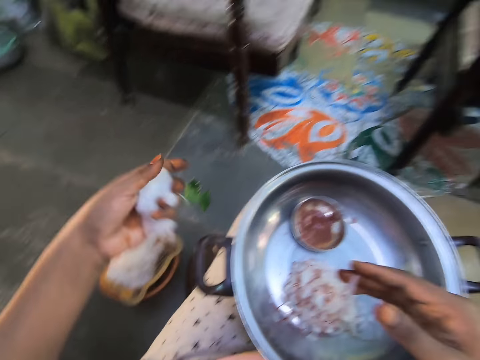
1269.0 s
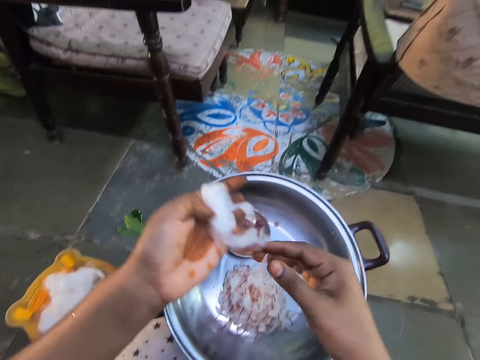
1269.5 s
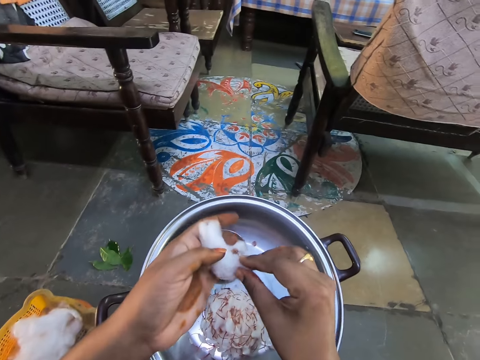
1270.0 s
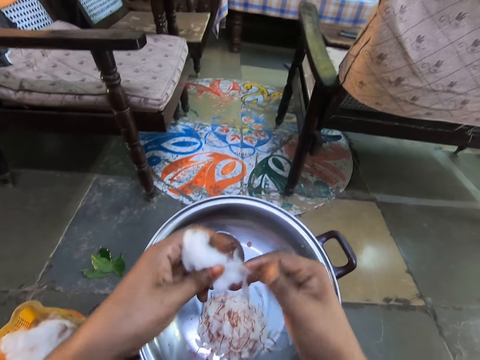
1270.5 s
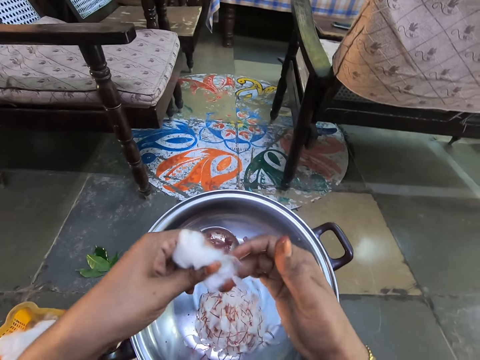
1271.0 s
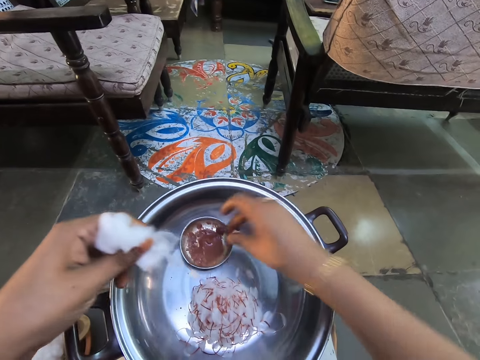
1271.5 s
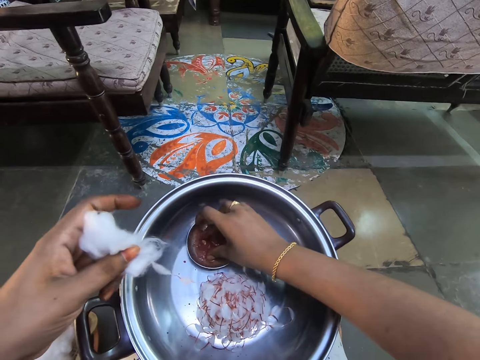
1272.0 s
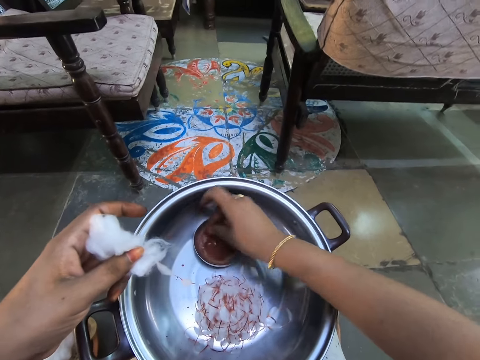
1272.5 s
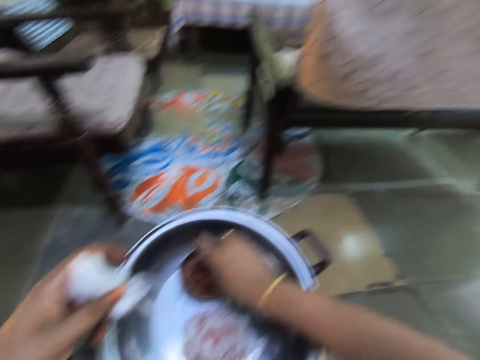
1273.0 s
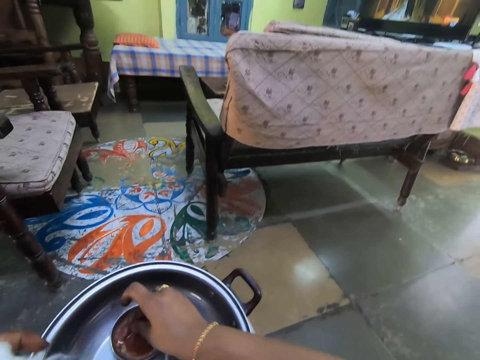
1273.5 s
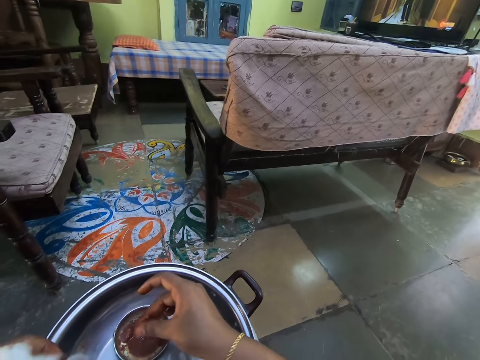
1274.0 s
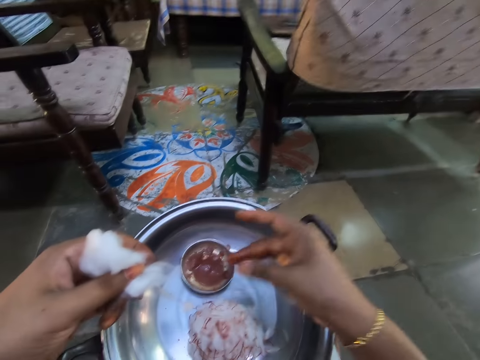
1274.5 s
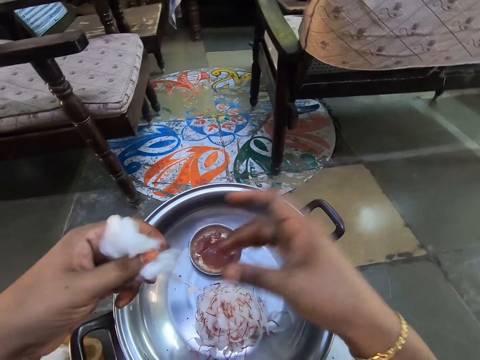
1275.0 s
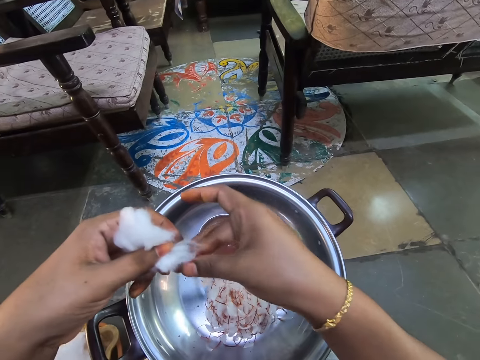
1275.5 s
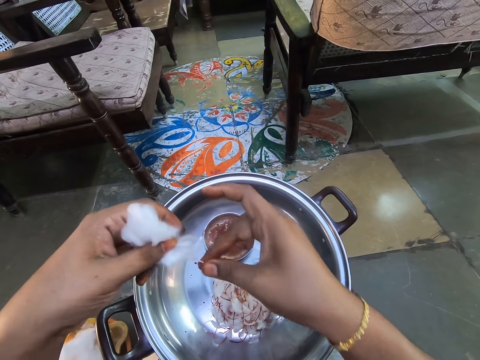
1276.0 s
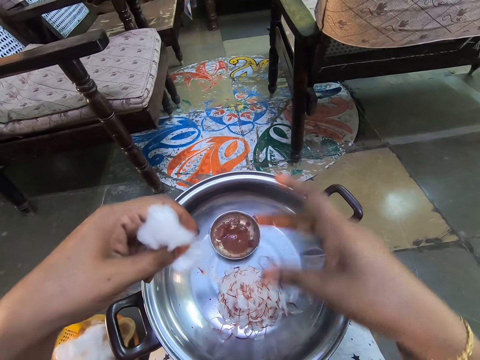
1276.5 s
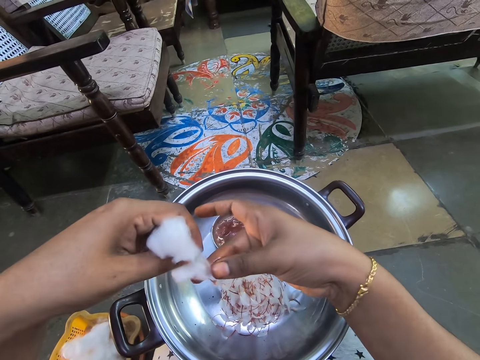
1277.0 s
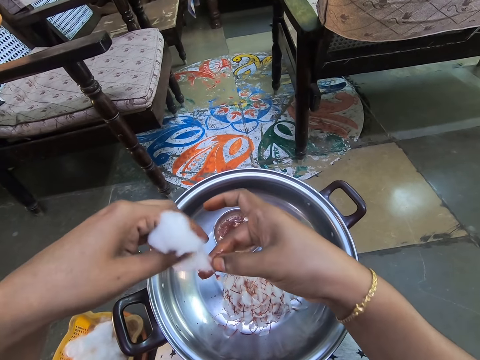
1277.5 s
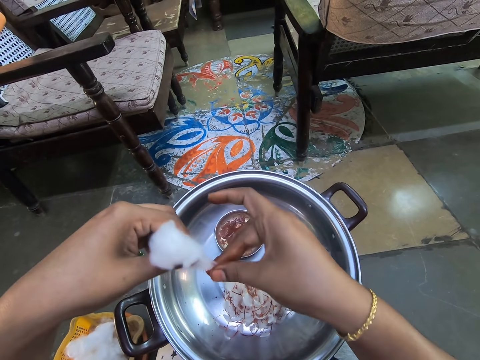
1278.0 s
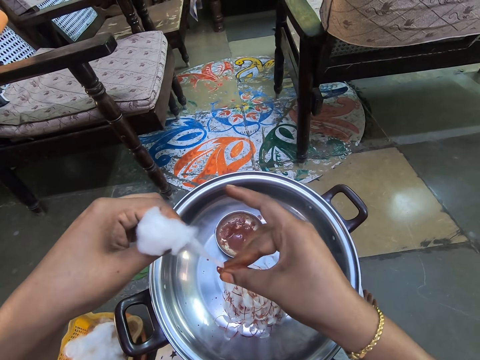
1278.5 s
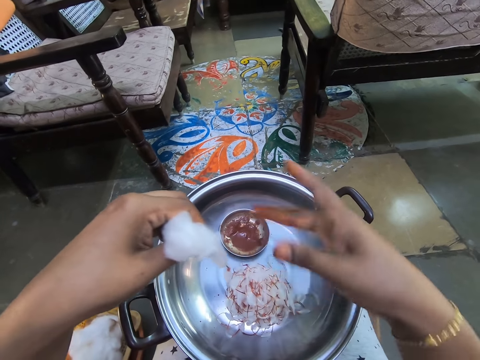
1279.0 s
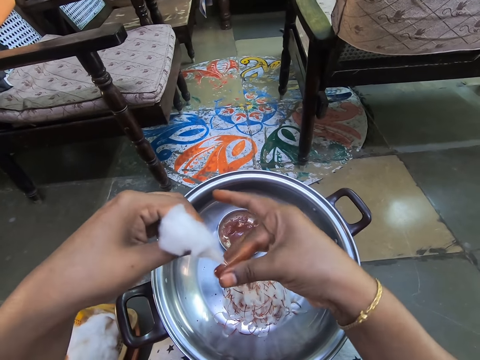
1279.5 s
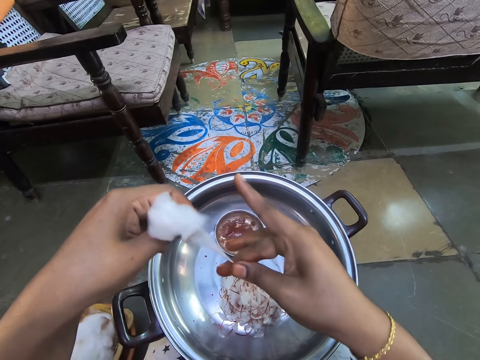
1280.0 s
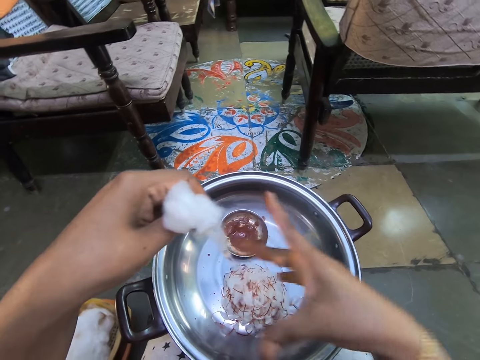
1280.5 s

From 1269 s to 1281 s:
The camera wearer stares around. They hold the cotton with both hands. They pass the cotton wool to the left hand. They pick the glue from the aluminium bowl with the right hand, with fingers. They rub fingers. They stare around. They stain glue on the cotton with the right hand.

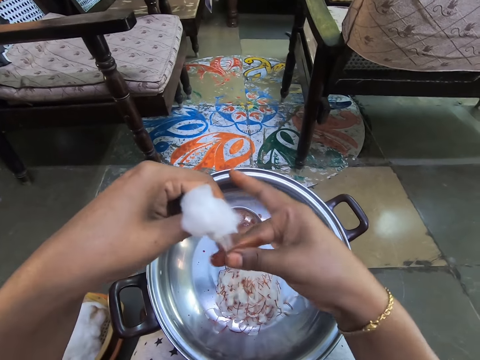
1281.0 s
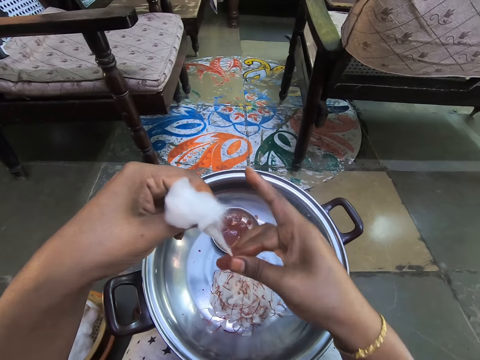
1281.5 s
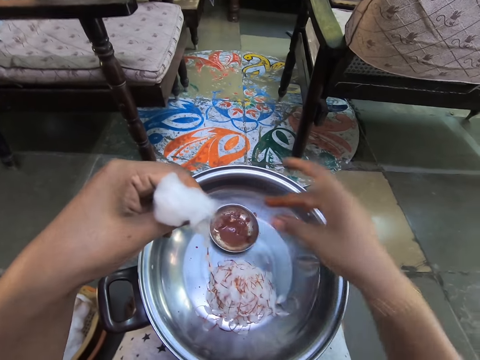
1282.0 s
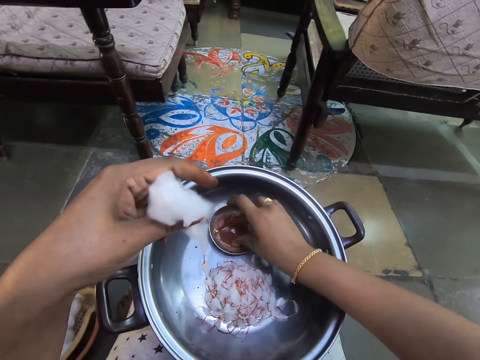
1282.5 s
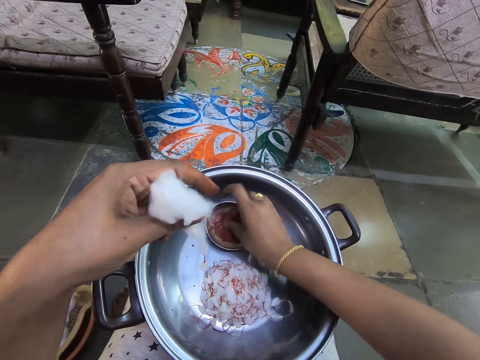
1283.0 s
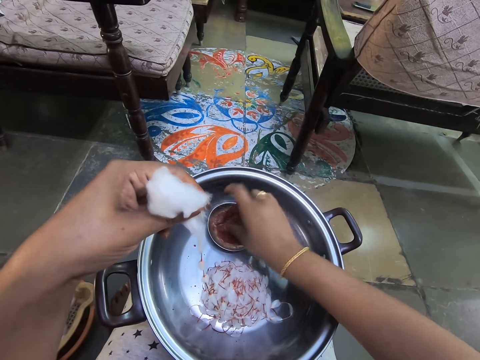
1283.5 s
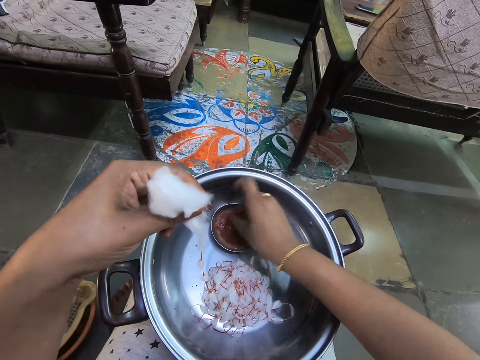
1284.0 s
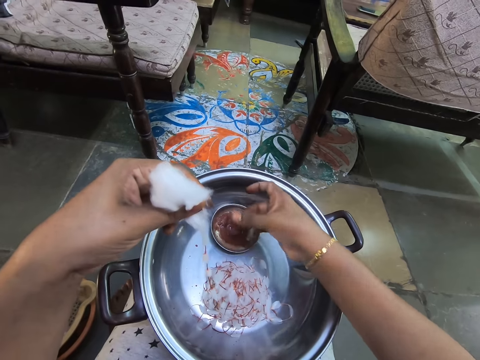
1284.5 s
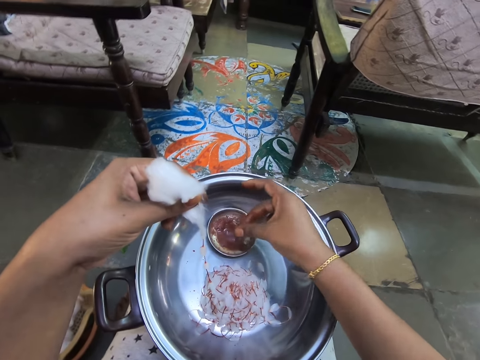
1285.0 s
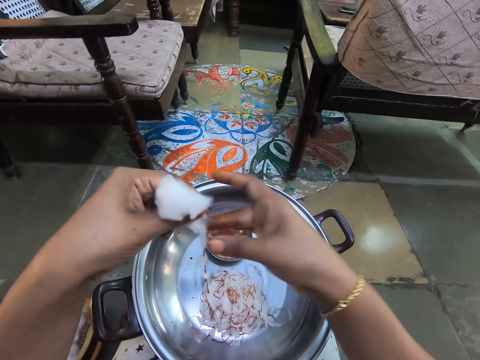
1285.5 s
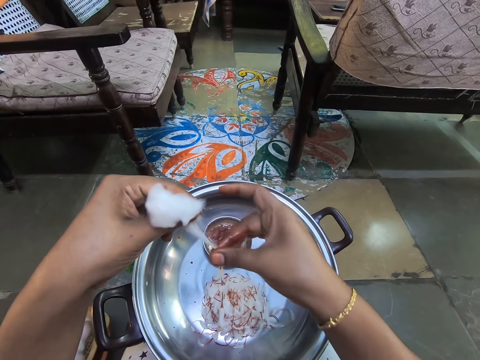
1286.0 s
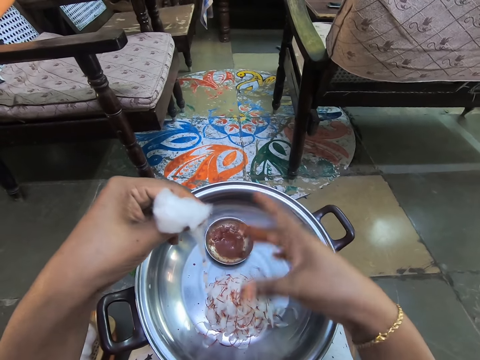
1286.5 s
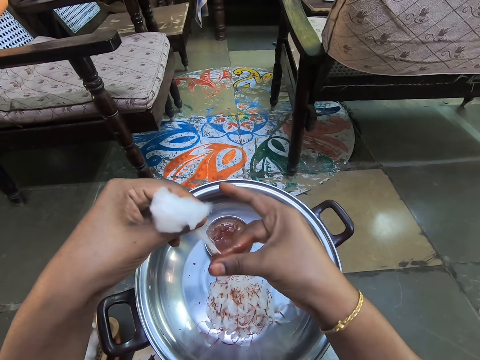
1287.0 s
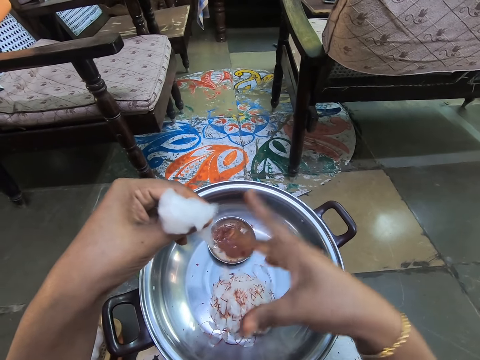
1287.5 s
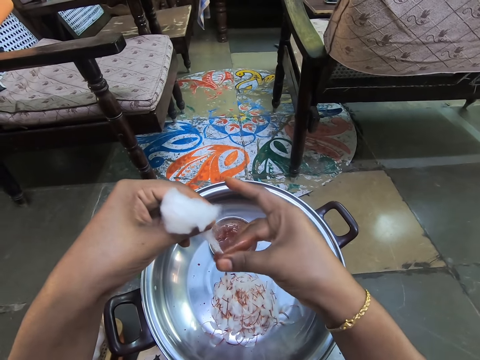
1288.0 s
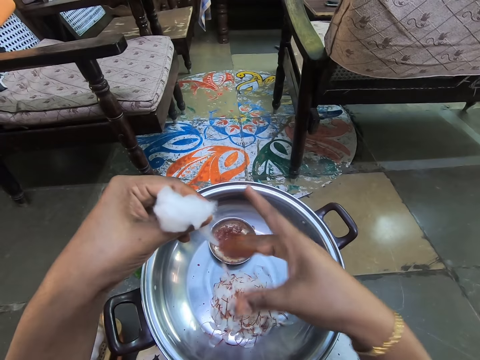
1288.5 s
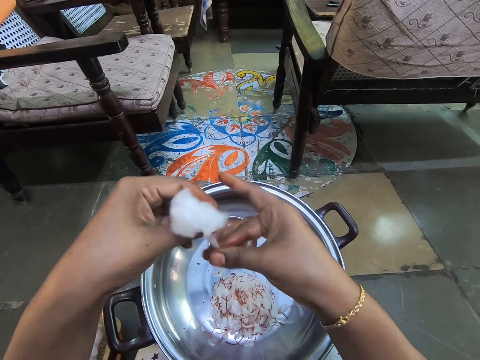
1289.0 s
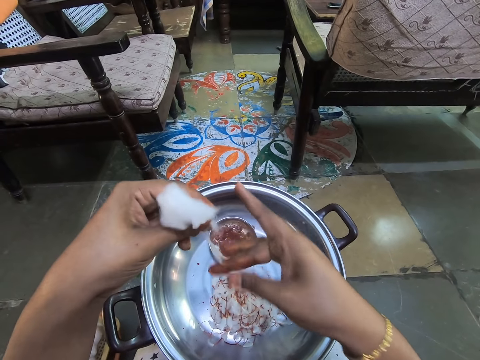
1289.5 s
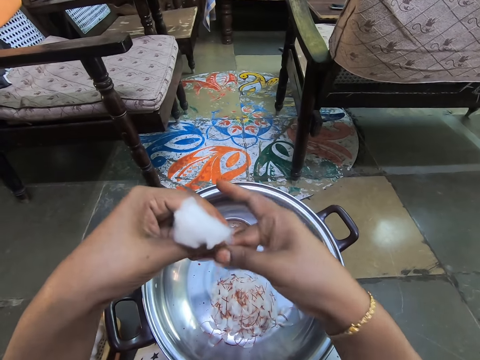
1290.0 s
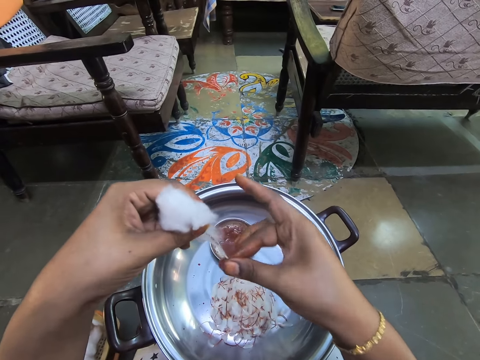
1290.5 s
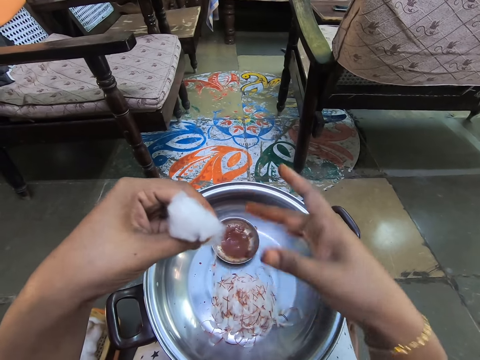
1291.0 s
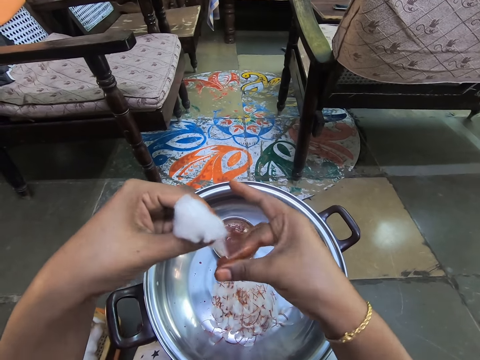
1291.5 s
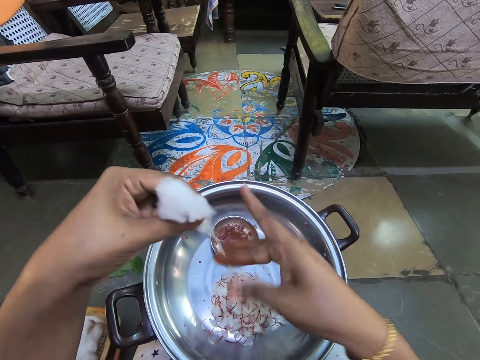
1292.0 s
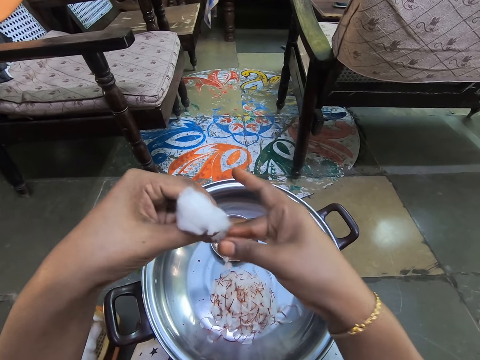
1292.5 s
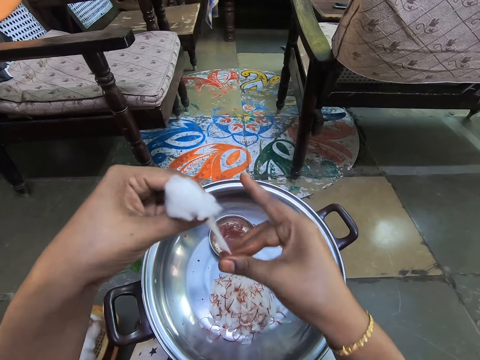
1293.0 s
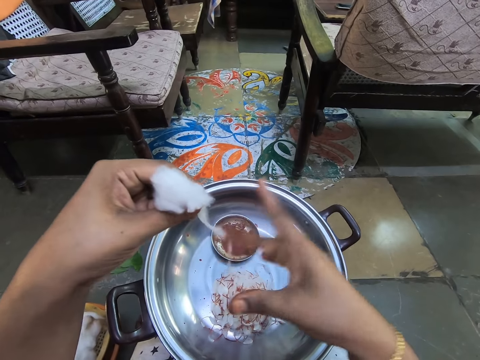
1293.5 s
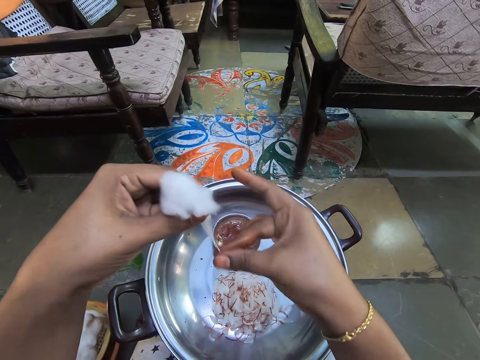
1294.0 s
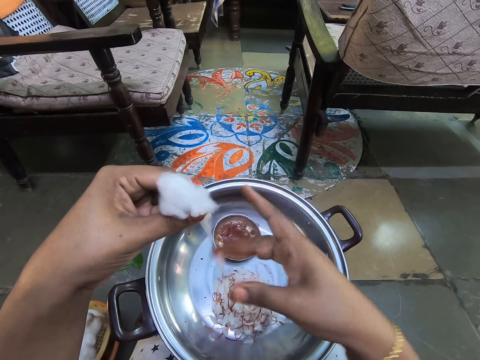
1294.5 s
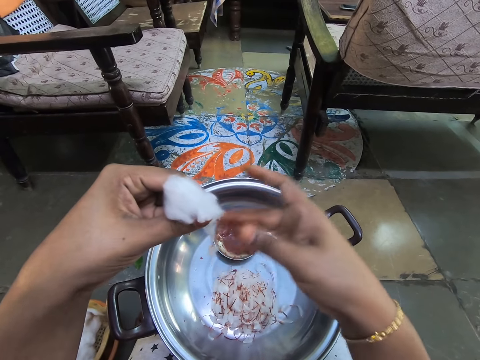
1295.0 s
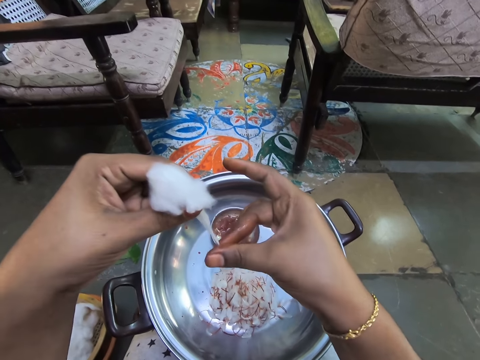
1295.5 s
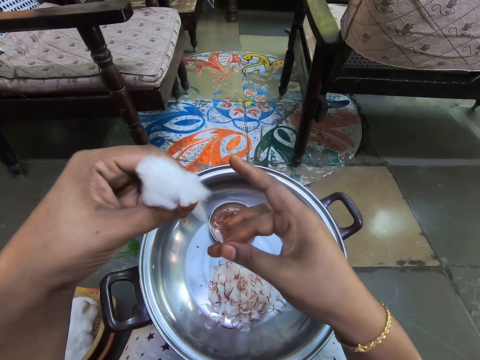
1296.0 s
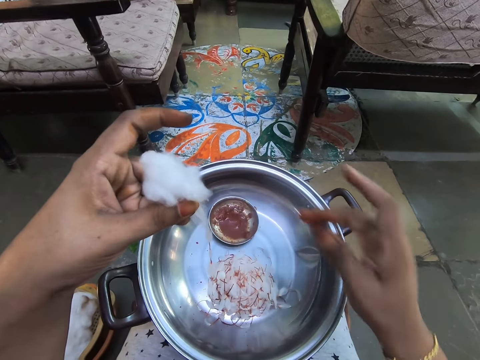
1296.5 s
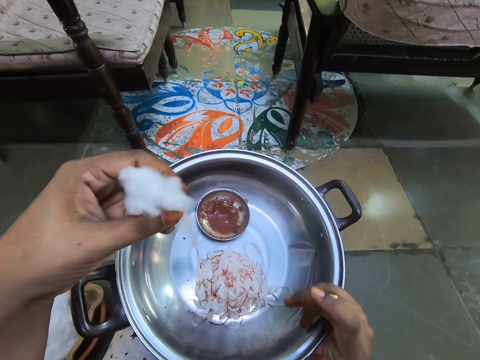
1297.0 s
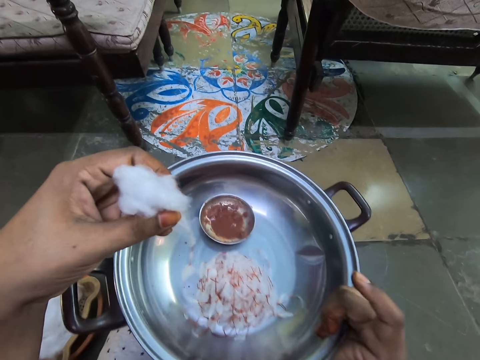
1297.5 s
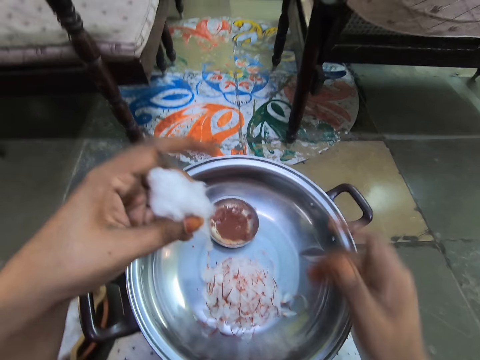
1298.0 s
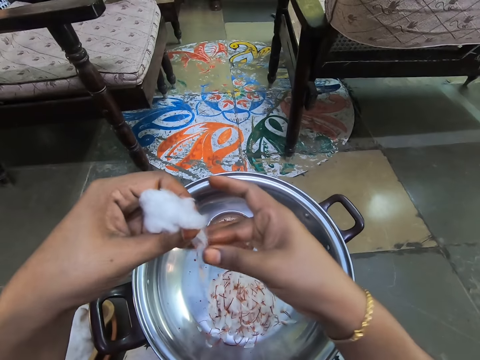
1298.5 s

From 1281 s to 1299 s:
The camera wearer picks the glue from the aluminium bowl with the right hand. They rub their fingers. They stain the glue on a cotton wool with the right hand. They remove the right hand from the cotton. They grab the aluminium dish with the right hand, pull a pot, and nip the aluminium dish with the right hand.
